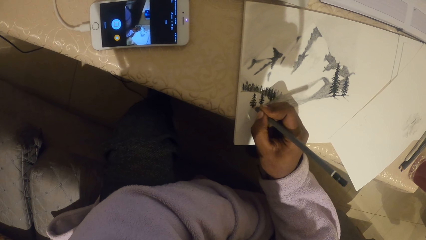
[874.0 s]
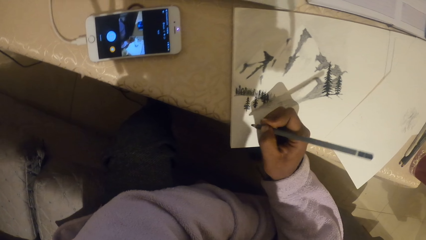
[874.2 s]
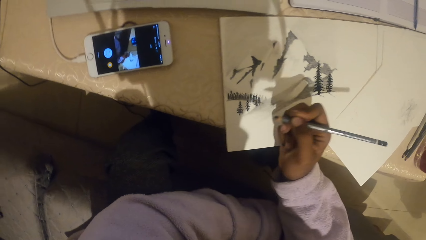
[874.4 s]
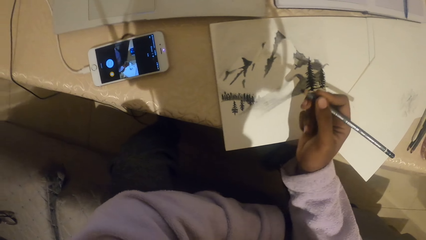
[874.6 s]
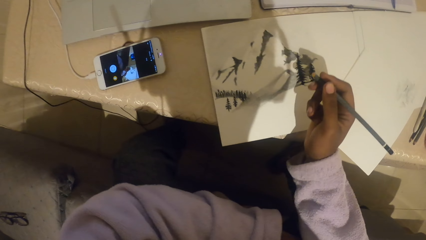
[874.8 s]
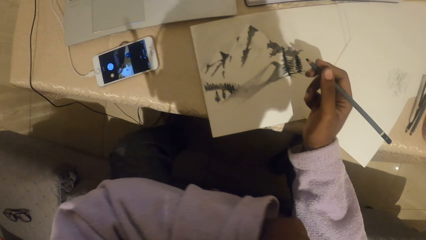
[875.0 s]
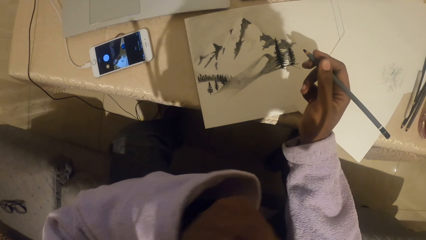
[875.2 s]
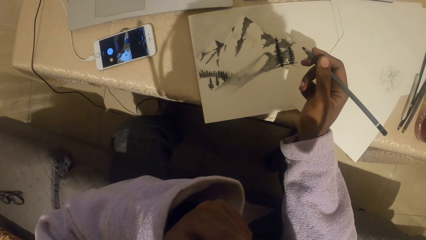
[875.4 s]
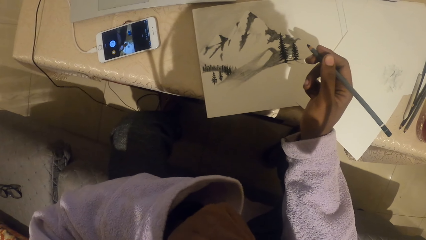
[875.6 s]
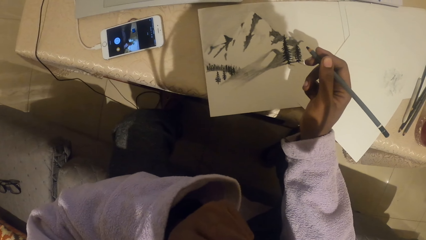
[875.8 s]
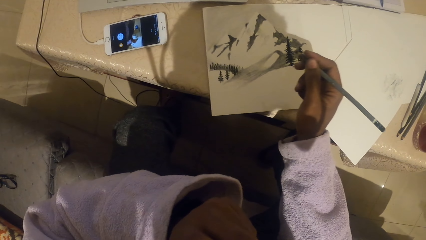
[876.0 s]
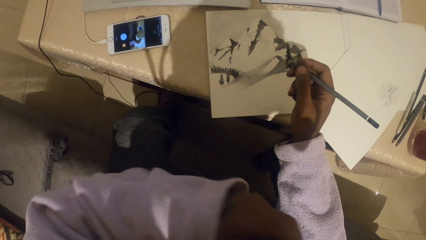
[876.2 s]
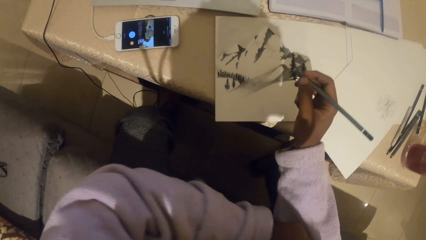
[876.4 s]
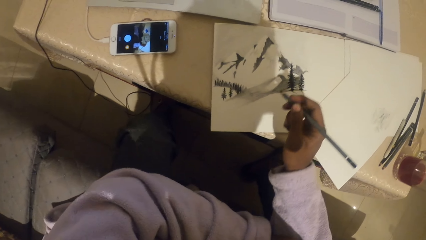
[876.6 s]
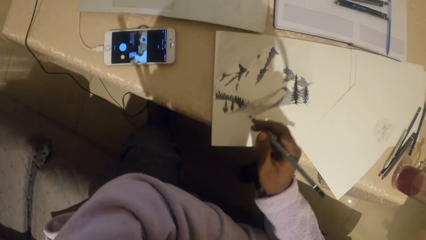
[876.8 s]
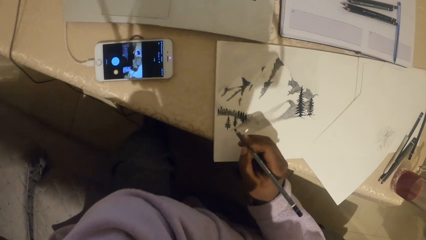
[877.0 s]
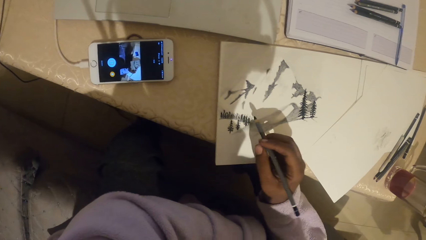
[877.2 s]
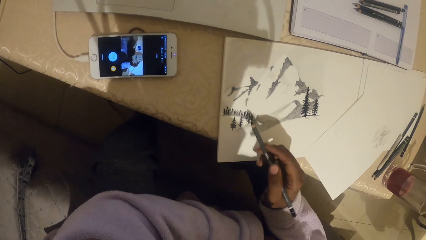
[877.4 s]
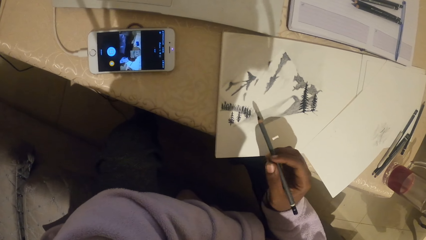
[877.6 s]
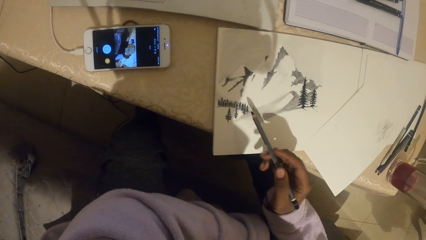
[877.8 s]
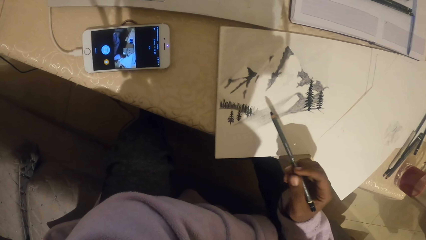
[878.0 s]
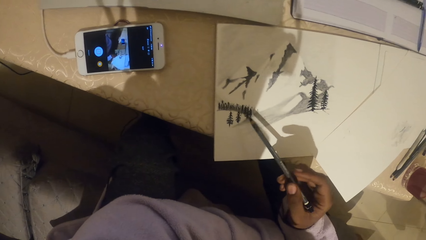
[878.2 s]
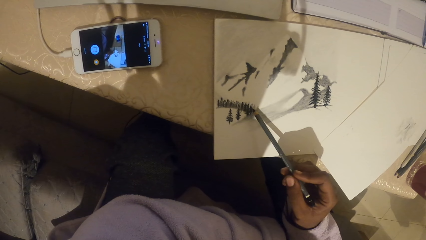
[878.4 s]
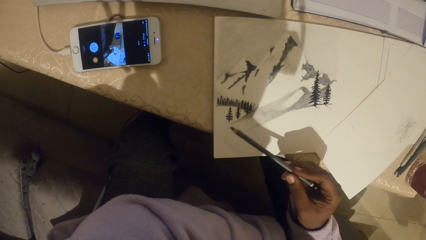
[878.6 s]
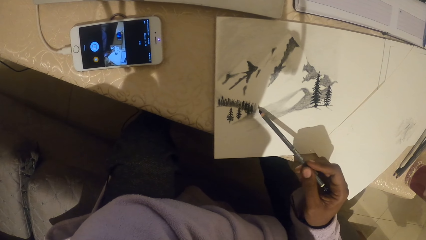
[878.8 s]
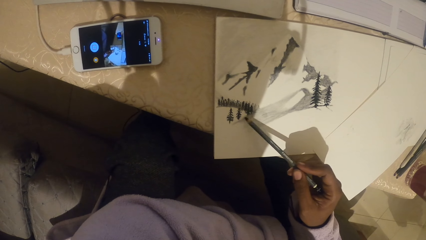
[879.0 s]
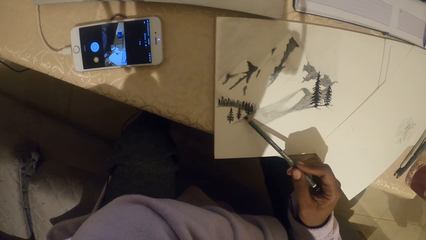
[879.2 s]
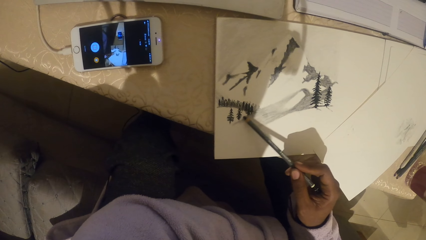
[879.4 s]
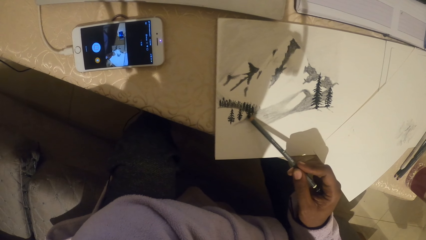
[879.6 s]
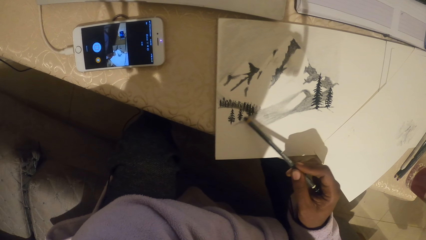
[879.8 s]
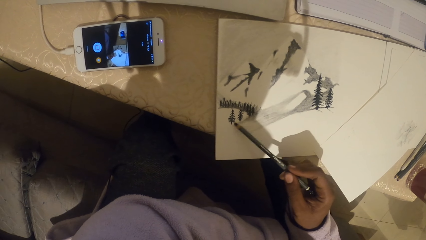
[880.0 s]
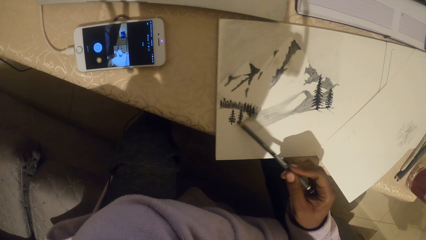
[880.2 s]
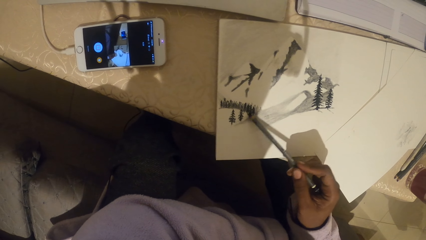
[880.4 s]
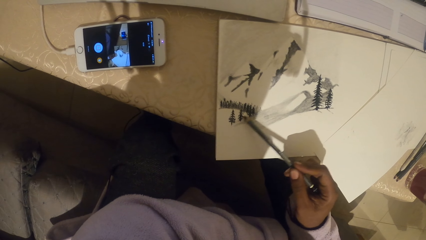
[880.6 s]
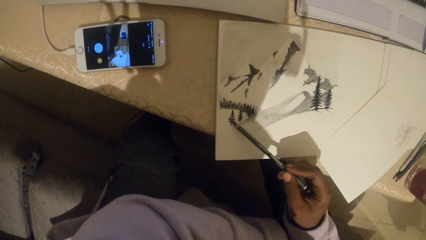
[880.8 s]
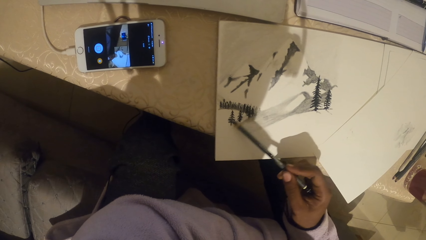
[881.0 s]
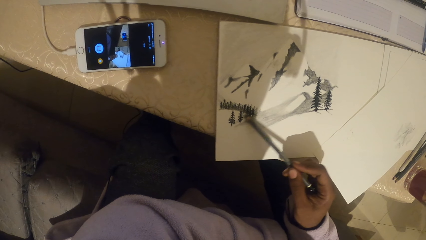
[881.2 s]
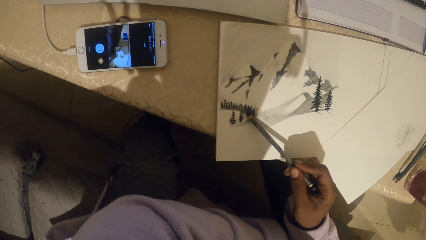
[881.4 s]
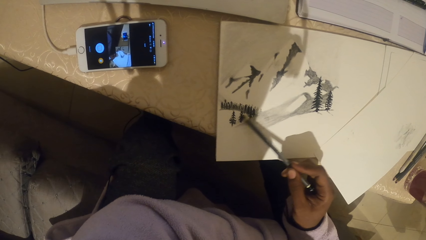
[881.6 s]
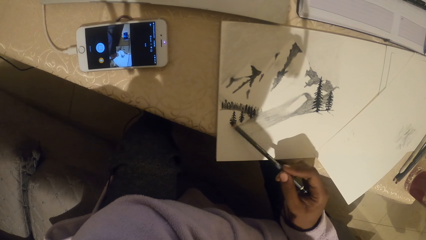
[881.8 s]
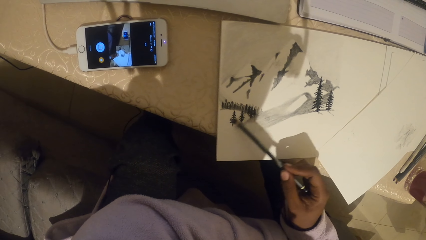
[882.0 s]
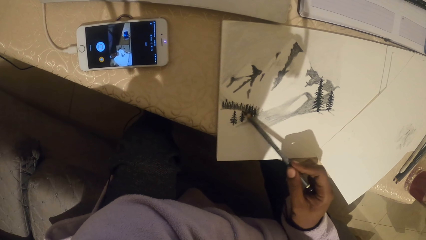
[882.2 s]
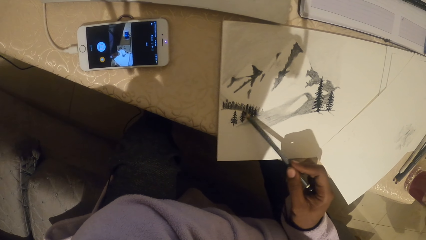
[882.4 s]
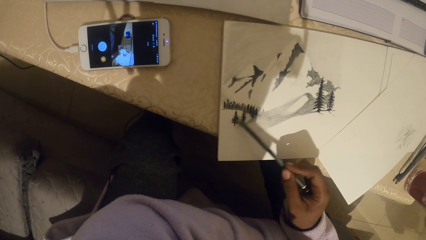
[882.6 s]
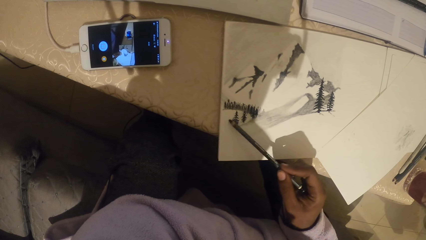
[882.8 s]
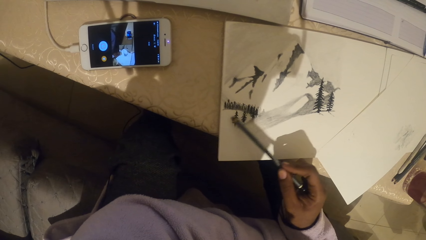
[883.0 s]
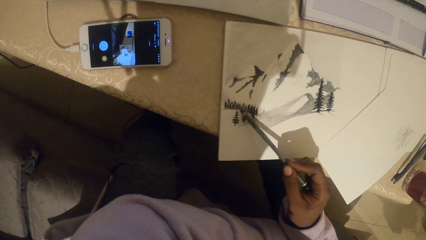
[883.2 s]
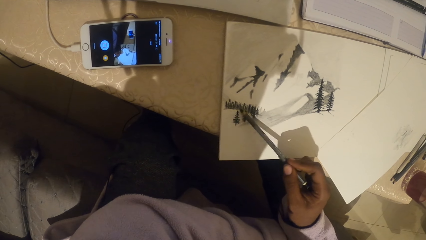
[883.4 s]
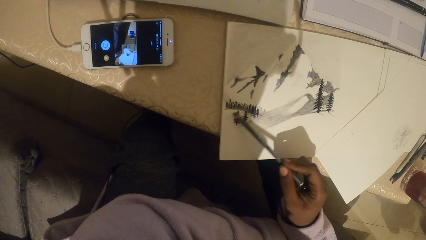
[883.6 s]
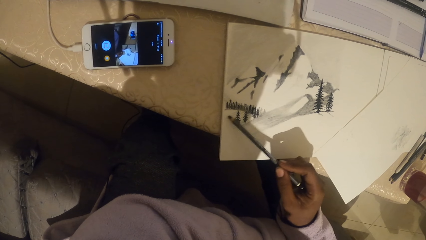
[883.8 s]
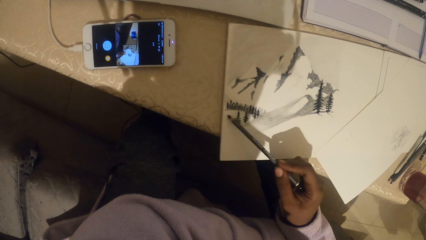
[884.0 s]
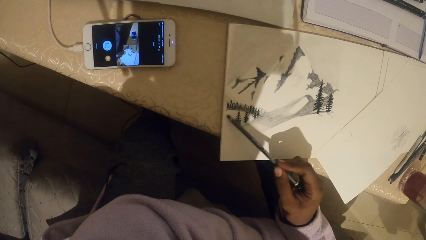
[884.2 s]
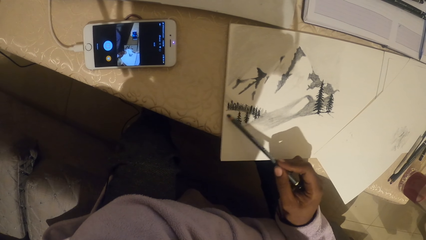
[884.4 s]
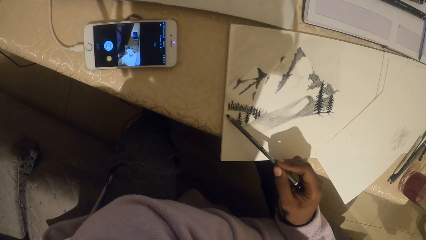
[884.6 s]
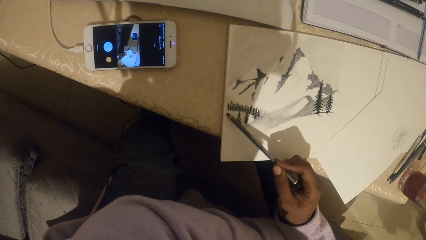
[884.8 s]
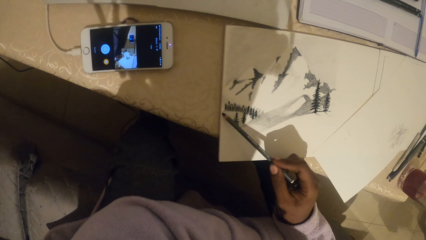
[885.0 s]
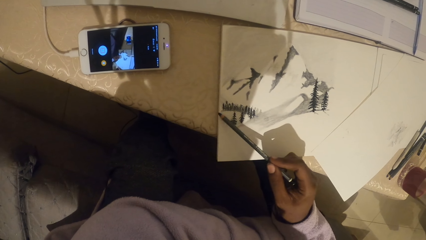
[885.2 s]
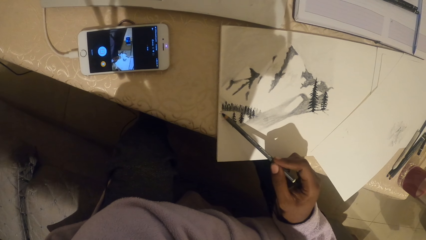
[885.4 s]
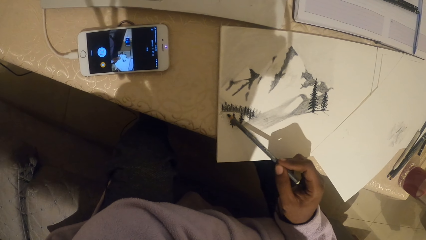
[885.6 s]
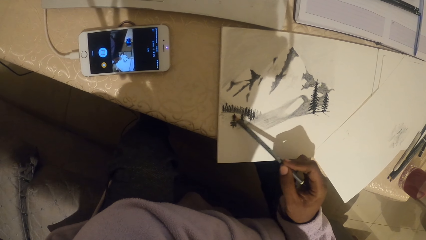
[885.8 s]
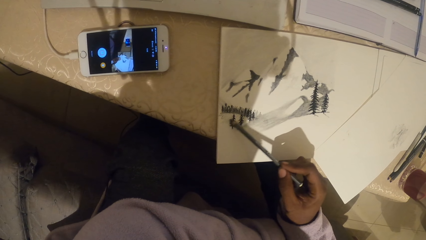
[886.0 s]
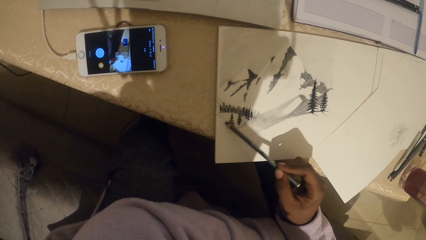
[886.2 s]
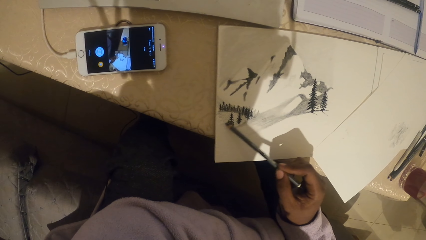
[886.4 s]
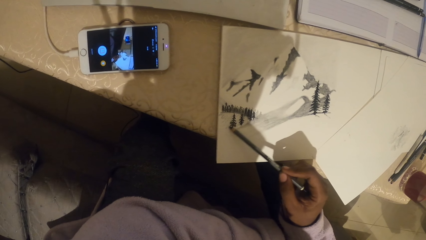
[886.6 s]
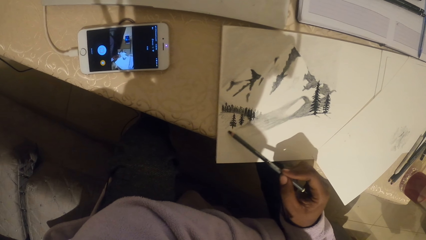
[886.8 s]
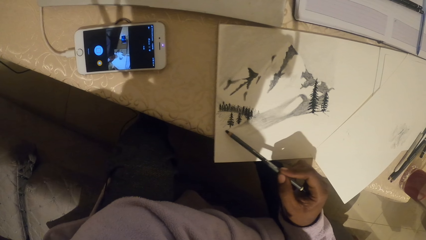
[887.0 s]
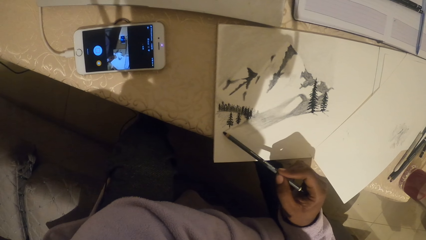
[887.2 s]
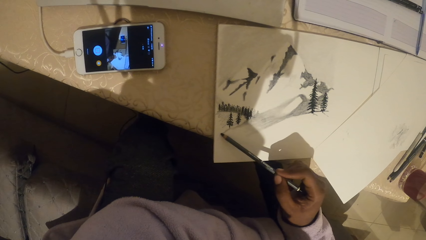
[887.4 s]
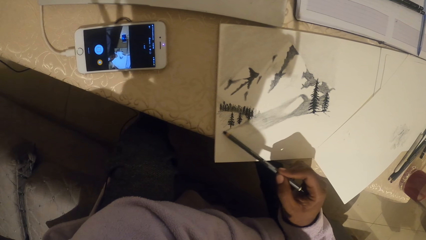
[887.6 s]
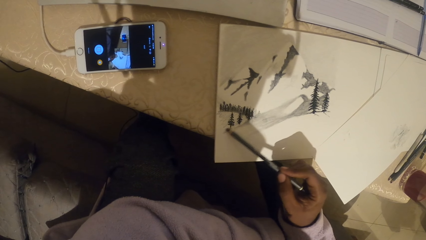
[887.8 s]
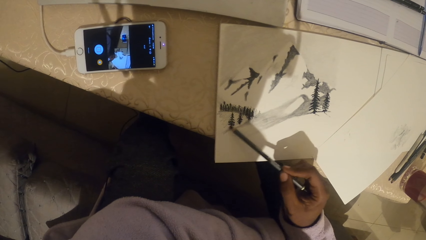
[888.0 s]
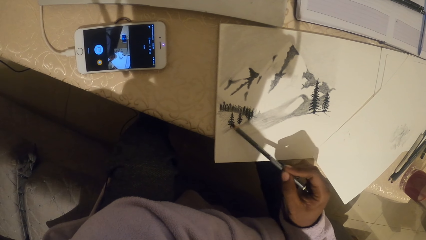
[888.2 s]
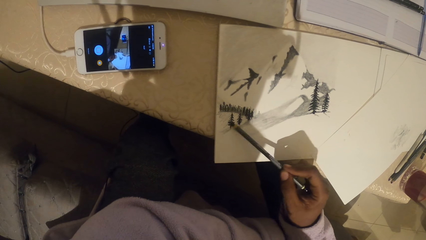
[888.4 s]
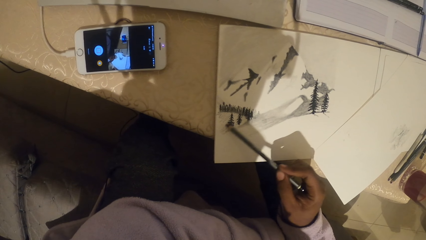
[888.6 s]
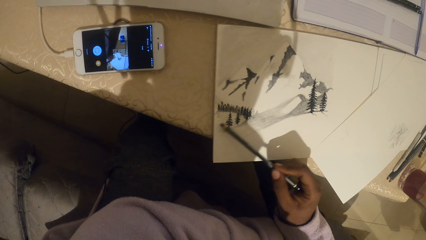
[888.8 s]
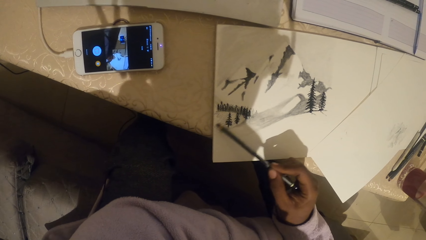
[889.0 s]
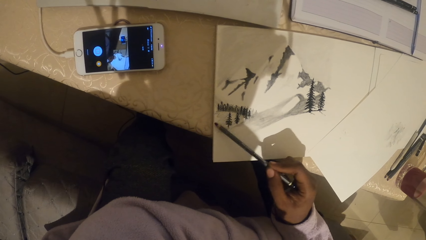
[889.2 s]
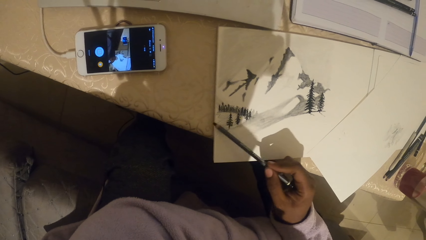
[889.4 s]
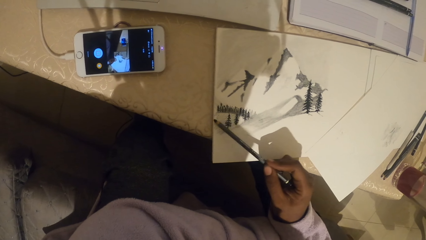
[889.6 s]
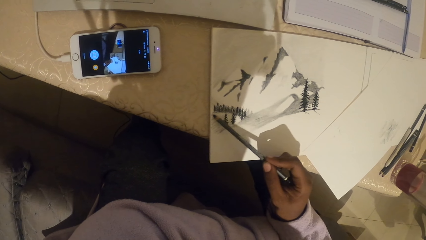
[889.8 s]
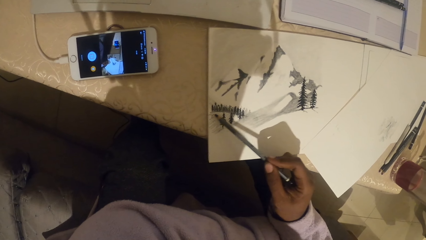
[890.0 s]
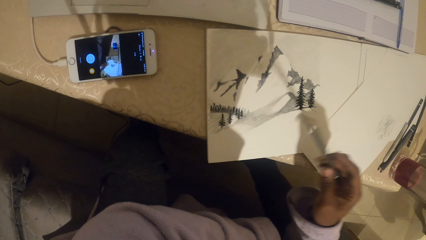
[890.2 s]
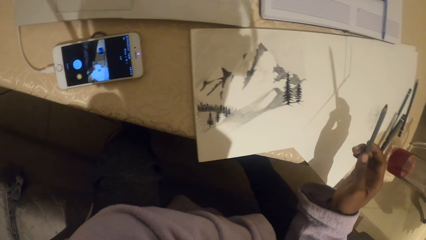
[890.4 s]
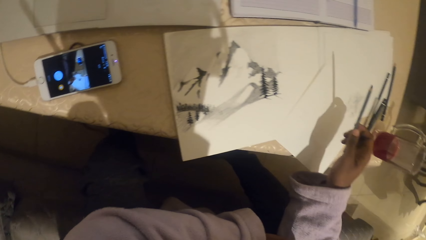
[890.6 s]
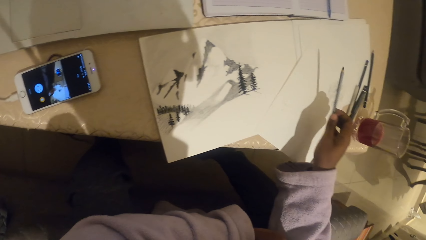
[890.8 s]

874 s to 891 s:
The camera wearer touches something. They draw on a book. They shade the art with a pencil.
